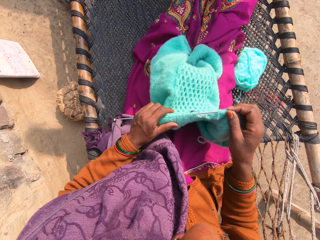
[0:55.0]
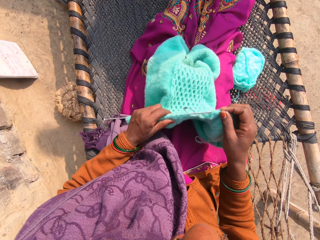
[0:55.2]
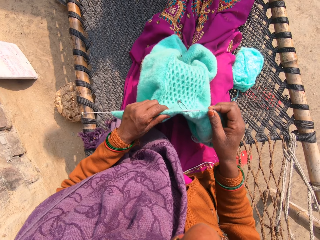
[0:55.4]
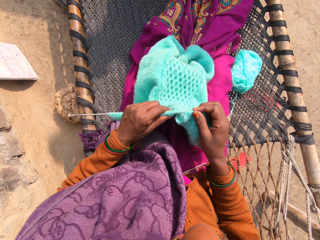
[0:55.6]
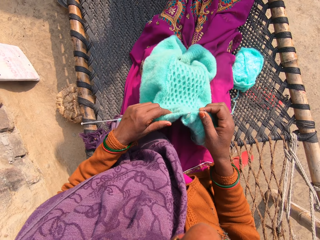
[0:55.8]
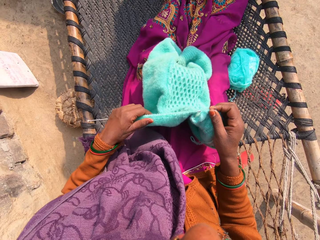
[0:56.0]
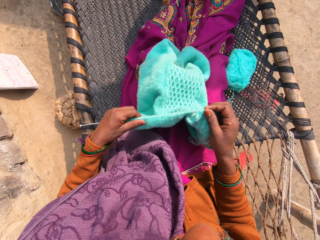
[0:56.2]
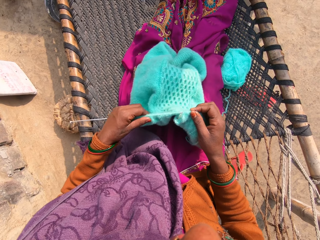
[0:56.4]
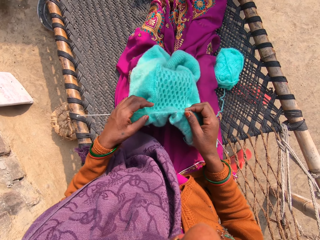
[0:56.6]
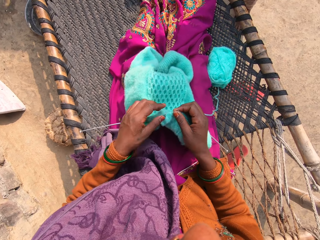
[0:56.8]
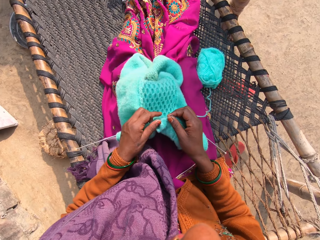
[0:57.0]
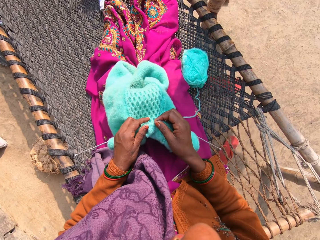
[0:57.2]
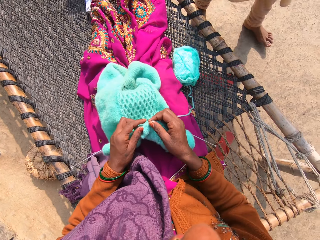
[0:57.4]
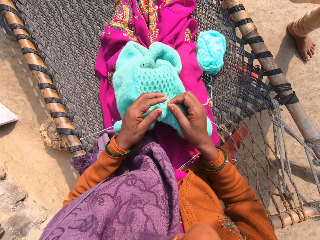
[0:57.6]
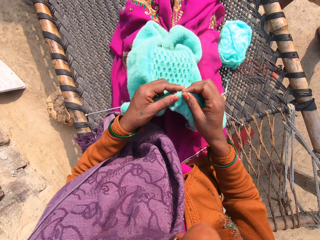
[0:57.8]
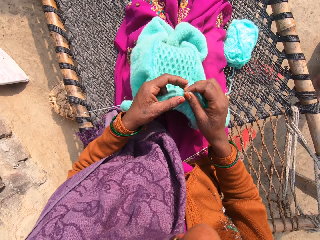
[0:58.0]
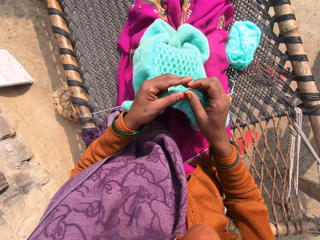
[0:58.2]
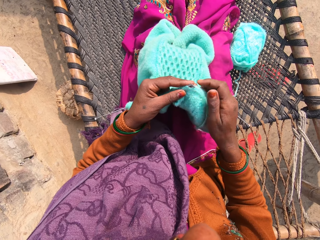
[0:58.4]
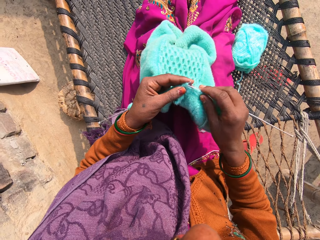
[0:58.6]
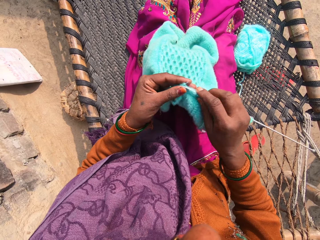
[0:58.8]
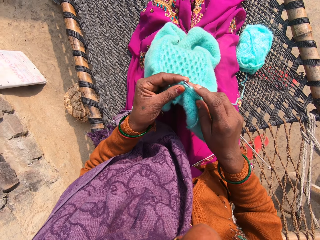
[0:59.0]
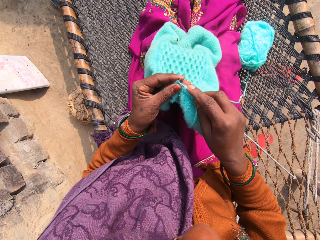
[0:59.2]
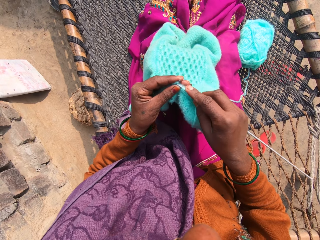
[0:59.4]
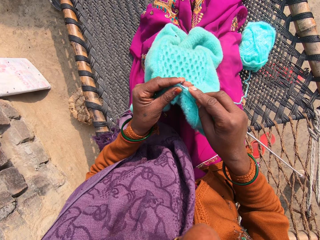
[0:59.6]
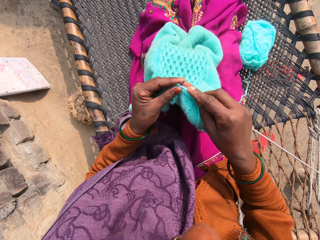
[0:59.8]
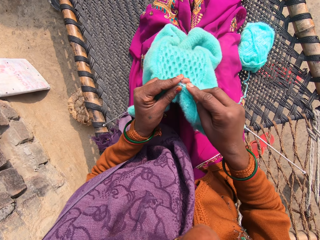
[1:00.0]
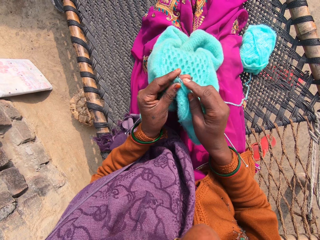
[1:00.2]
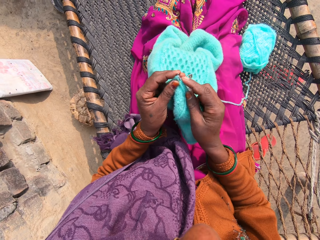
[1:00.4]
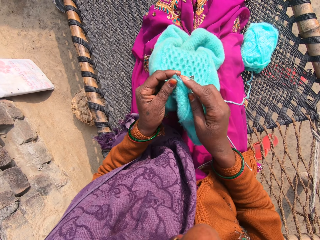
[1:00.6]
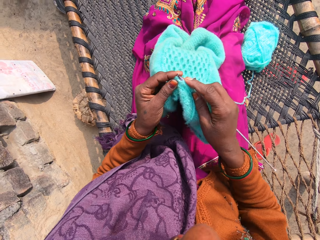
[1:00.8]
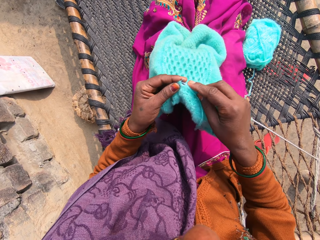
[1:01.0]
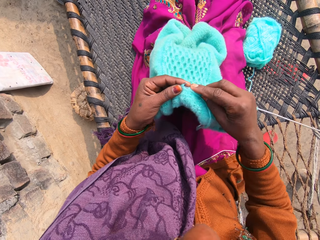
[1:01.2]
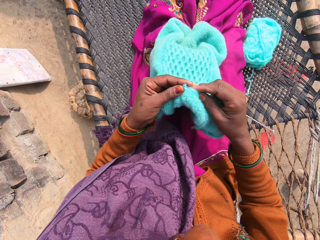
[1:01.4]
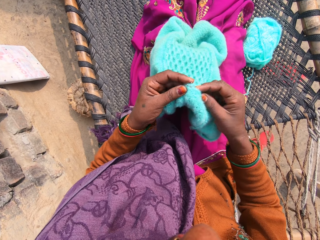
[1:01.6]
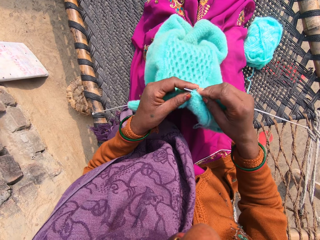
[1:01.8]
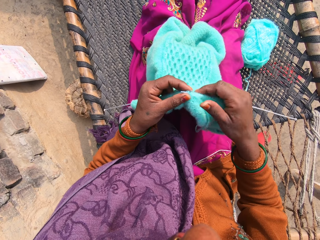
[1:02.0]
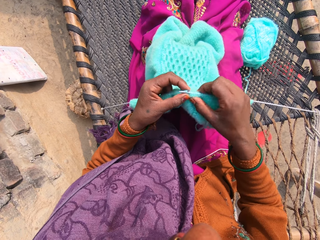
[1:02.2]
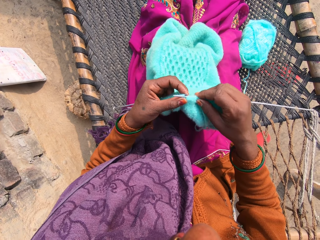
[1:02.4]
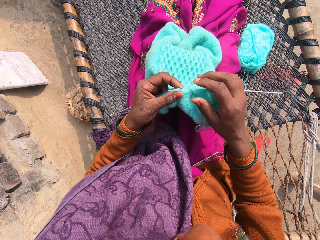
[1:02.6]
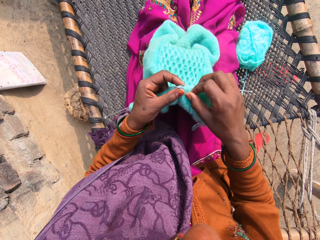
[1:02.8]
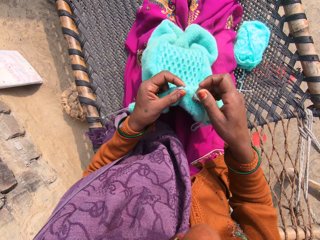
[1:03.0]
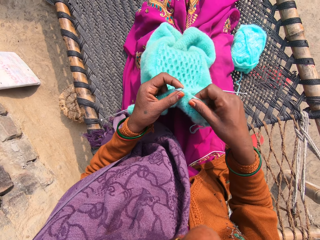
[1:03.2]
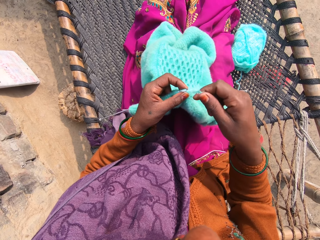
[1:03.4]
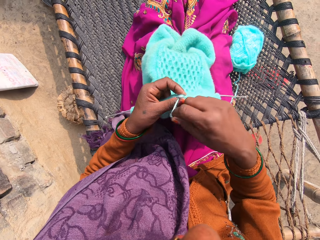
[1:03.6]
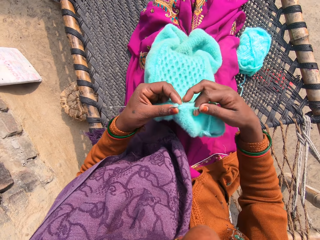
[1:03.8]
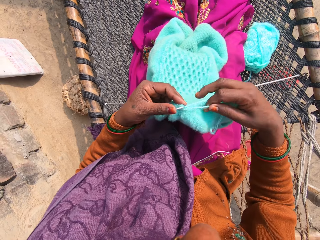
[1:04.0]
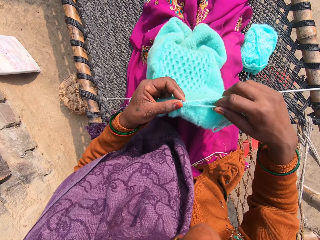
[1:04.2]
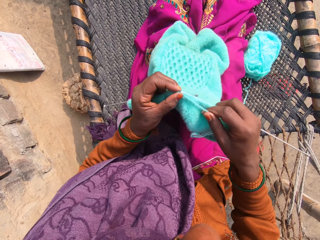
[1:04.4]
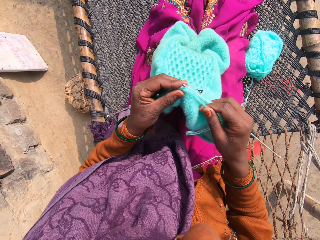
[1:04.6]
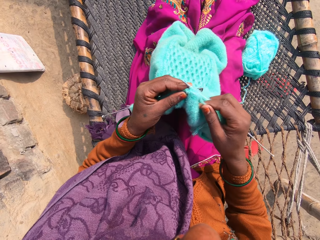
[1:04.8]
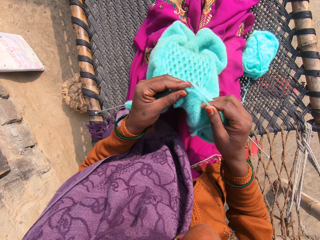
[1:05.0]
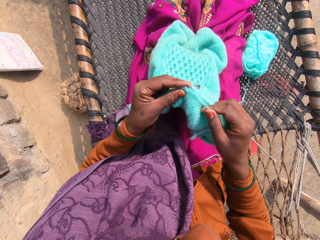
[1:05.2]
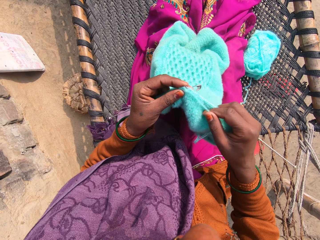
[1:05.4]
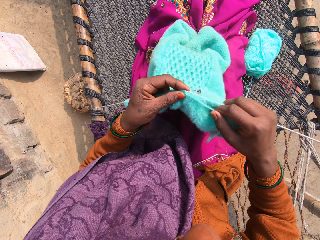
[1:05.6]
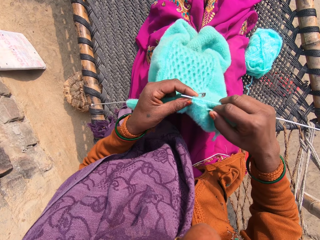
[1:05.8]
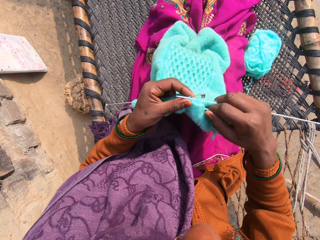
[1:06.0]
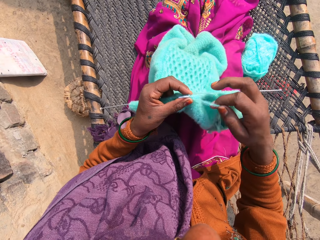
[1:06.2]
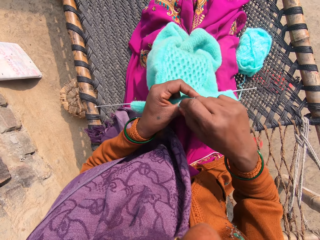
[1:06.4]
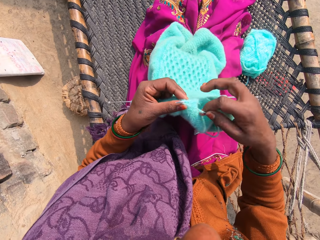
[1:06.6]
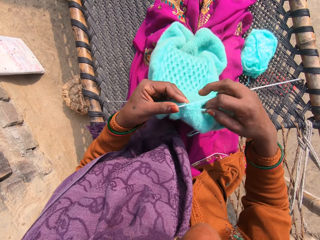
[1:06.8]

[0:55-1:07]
The camera wearer pushes in the crochet with the left hand. They knit the yarn into a piece of garment with knitting pins. They talk to someone.

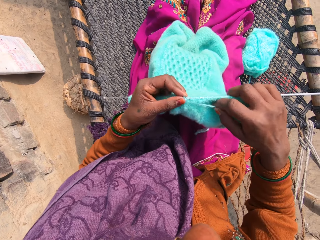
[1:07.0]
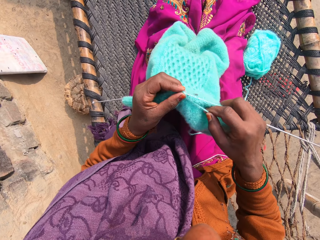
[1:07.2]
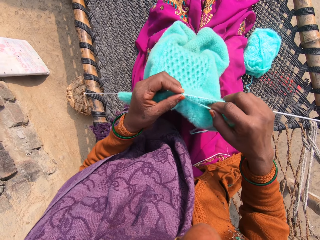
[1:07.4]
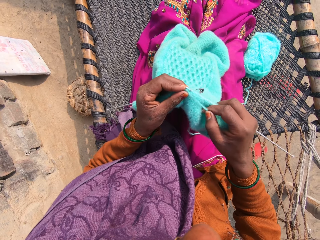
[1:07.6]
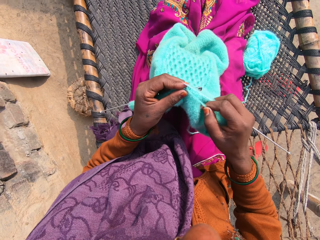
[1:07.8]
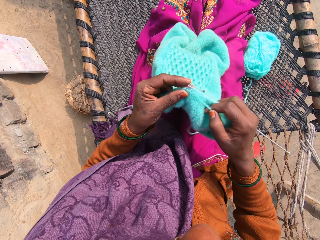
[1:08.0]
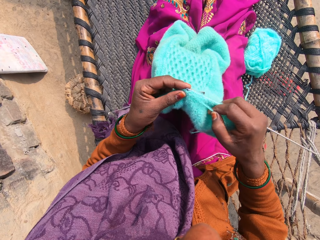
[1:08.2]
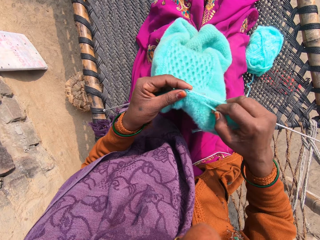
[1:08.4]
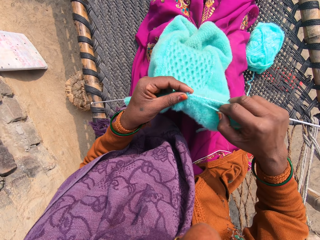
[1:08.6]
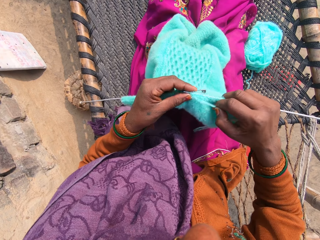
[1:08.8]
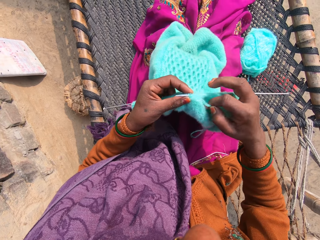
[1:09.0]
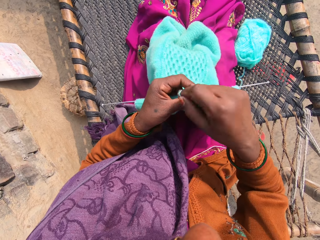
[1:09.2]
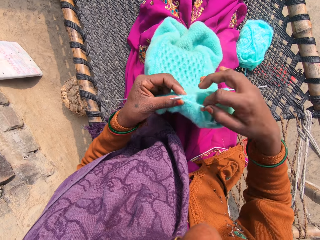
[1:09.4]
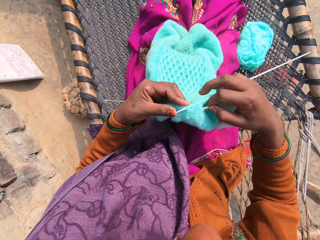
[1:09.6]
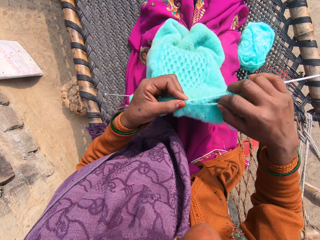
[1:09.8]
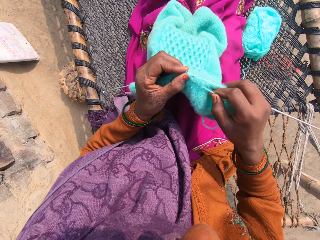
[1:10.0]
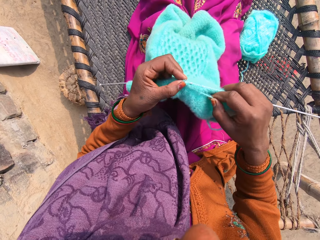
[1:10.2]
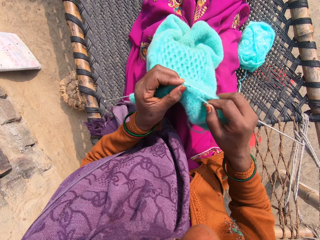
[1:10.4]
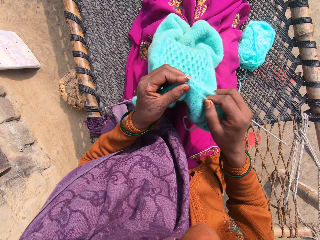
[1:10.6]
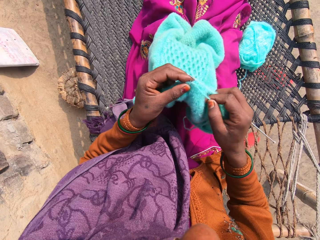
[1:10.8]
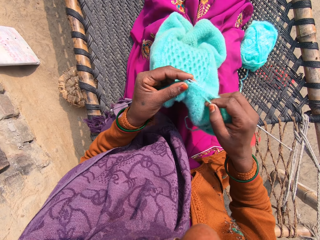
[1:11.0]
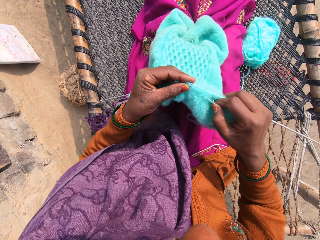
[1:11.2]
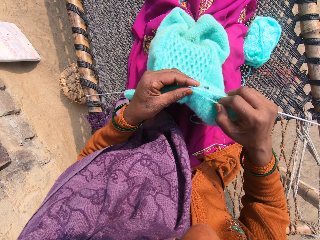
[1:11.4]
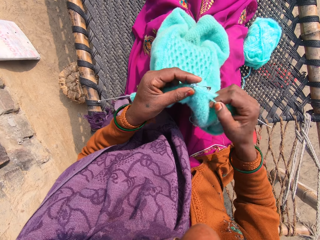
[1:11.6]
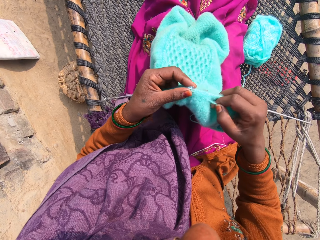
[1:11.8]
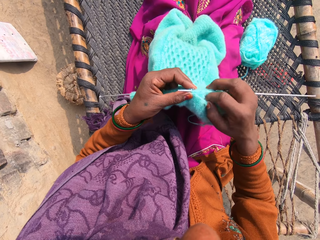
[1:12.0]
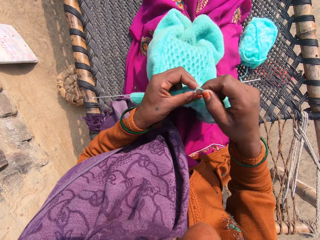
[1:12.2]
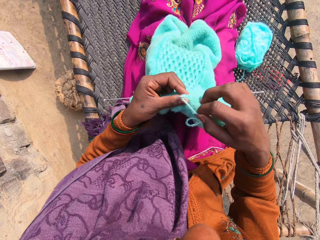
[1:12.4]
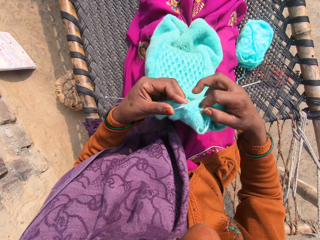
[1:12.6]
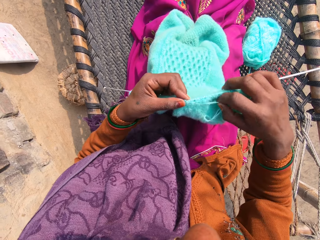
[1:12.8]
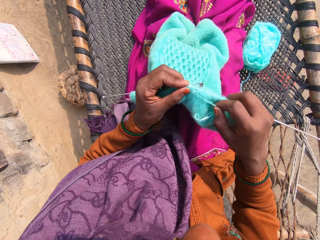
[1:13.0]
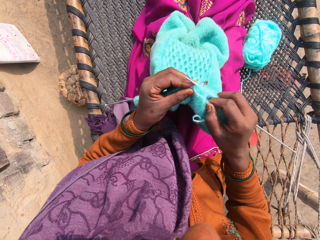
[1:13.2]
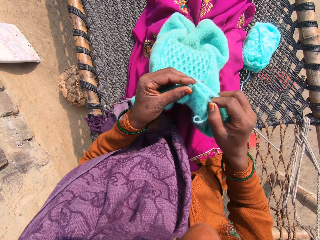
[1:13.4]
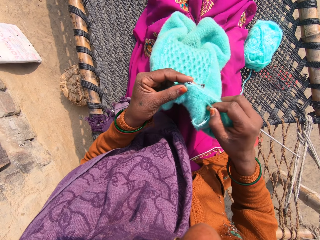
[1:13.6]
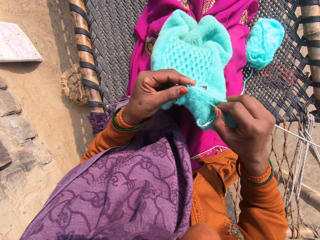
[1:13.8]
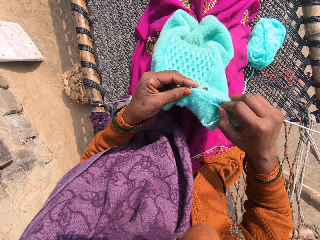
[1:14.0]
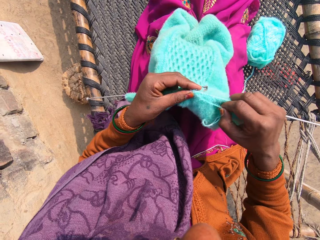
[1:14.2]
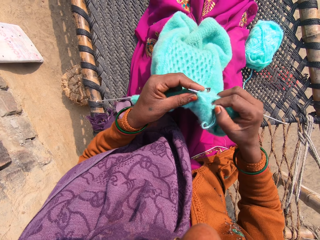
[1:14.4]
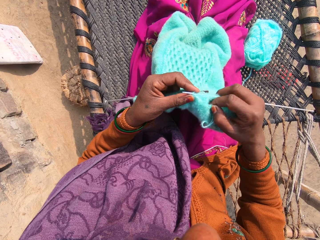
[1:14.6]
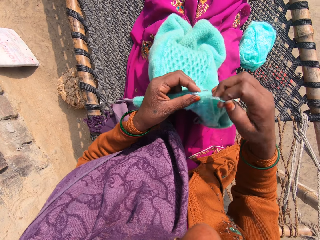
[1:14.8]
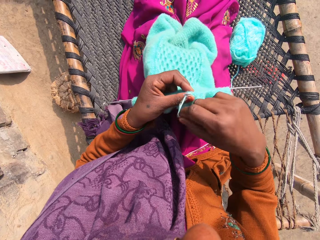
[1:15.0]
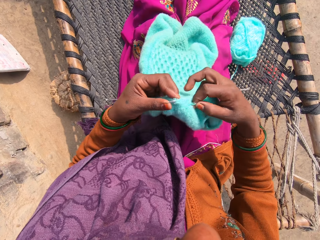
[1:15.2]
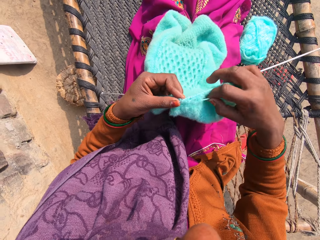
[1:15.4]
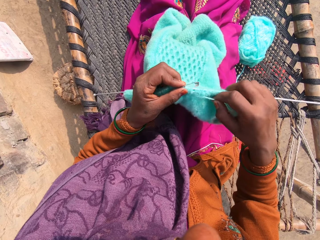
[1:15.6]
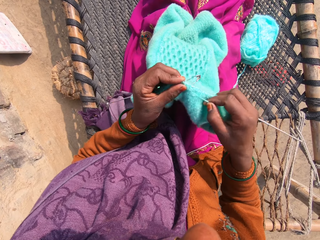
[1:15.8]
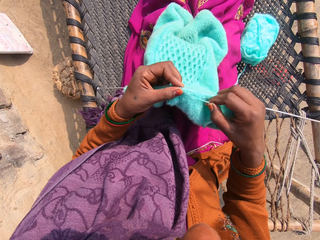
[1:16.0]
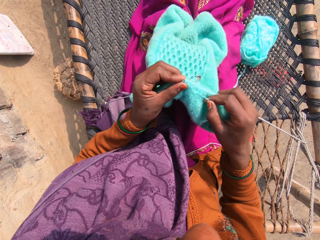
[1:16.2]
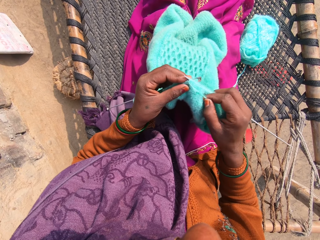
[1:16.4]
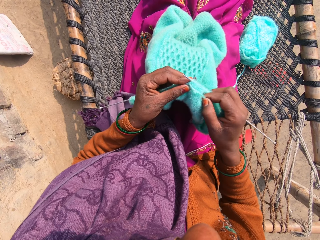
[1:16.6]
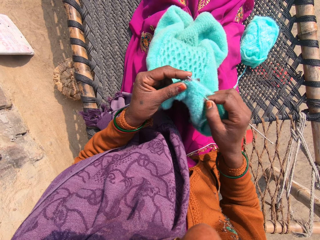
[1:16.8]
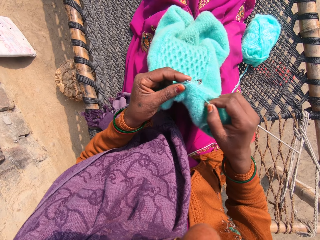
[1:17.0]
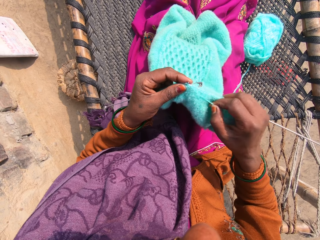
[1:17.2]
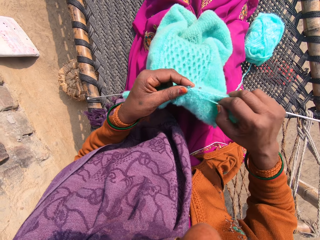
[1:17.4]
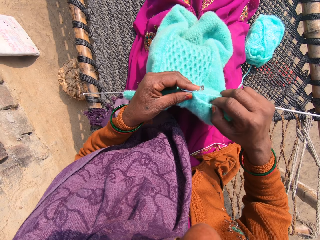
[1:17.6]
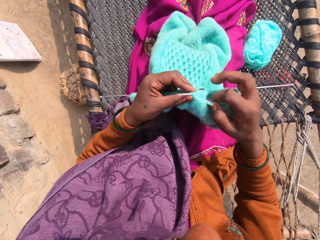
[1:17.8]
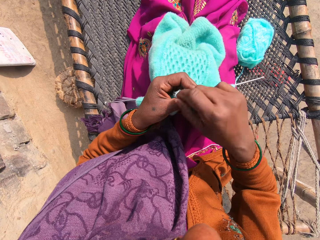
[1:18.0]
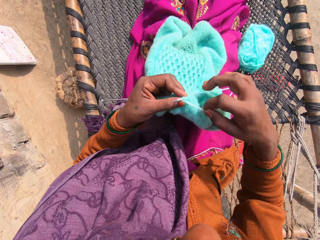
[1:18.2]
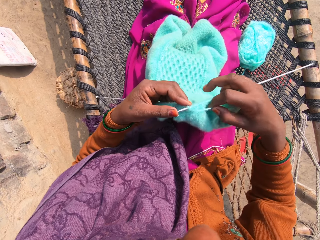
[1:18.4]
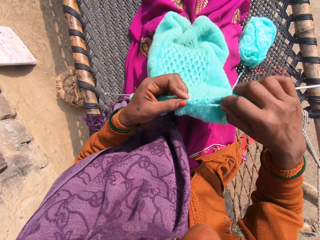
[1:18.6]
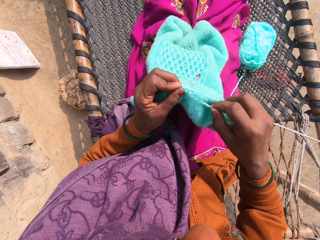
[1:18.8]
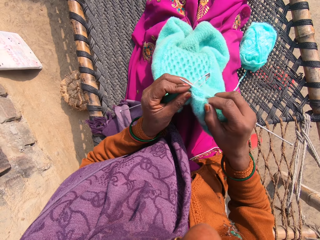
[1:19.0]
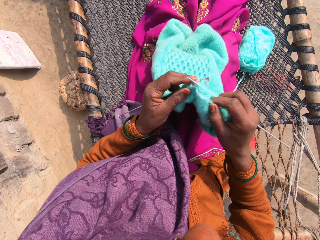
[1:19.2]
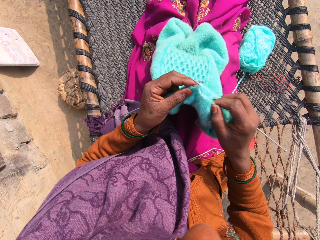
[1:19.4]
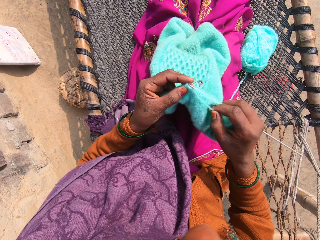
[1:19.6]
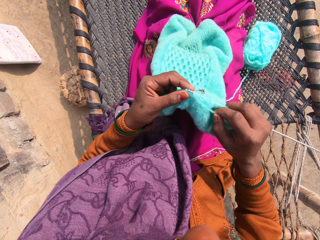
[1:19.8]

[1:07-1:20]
The camera wearer crochets the sweater with the crochets in the right and the left hand. They talk out loud. They look at the crochets.
